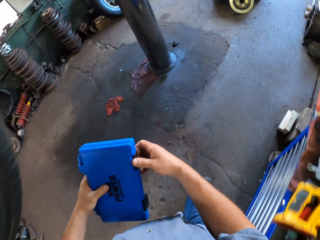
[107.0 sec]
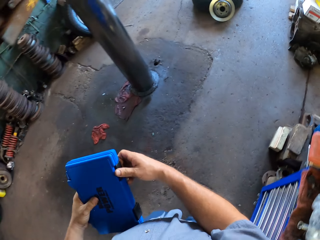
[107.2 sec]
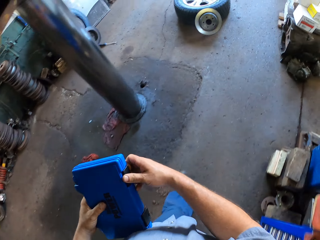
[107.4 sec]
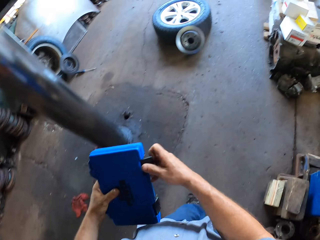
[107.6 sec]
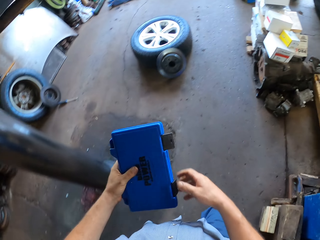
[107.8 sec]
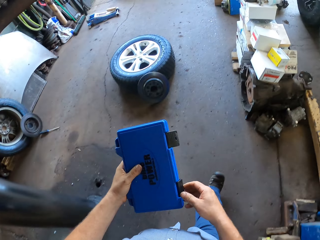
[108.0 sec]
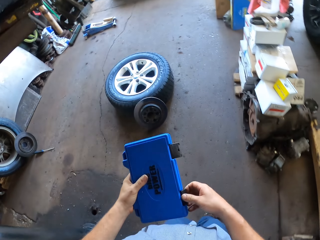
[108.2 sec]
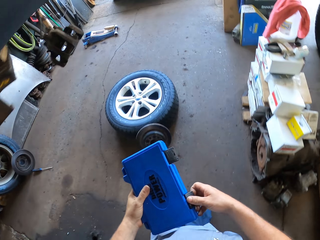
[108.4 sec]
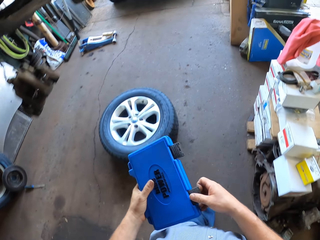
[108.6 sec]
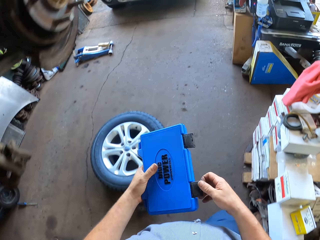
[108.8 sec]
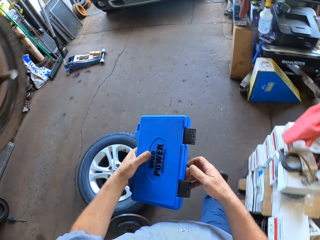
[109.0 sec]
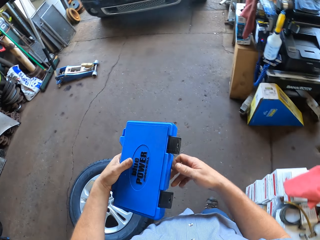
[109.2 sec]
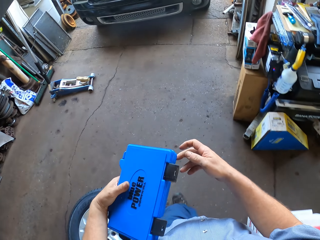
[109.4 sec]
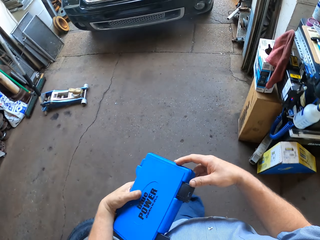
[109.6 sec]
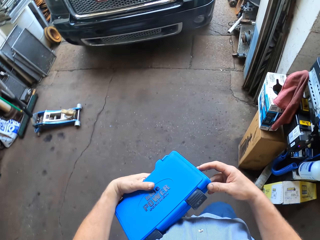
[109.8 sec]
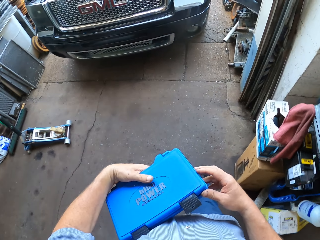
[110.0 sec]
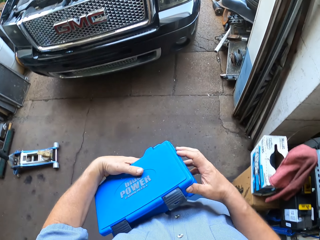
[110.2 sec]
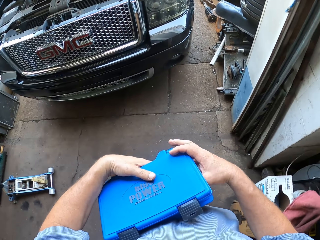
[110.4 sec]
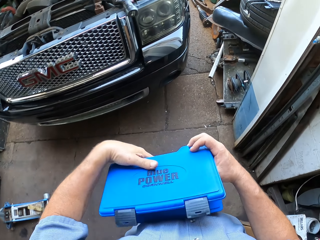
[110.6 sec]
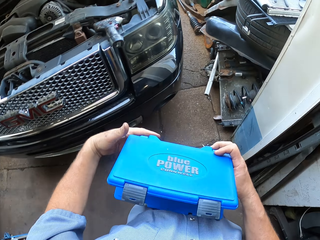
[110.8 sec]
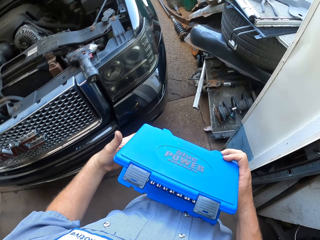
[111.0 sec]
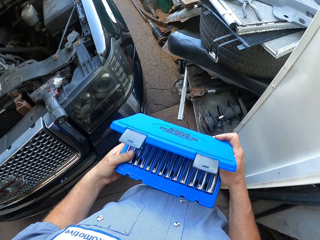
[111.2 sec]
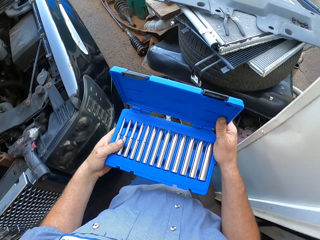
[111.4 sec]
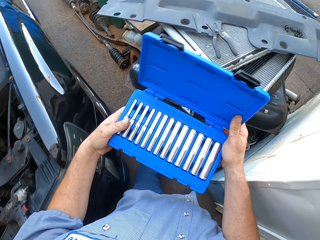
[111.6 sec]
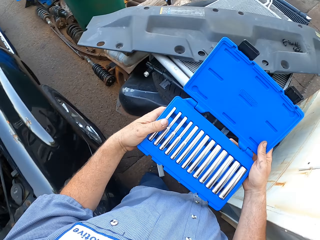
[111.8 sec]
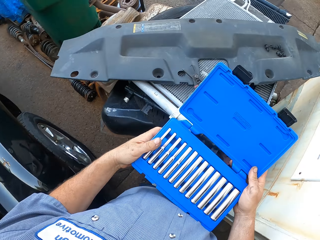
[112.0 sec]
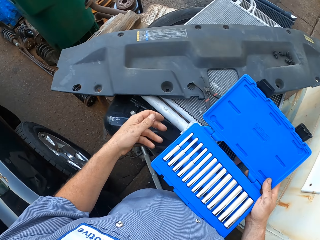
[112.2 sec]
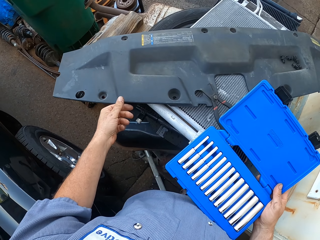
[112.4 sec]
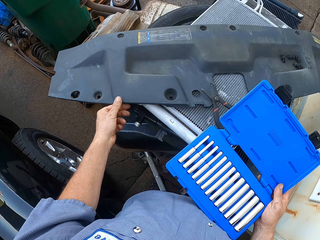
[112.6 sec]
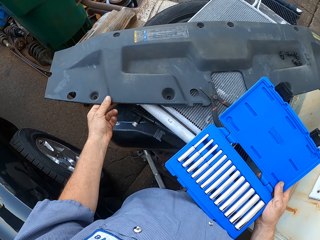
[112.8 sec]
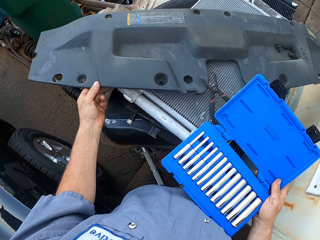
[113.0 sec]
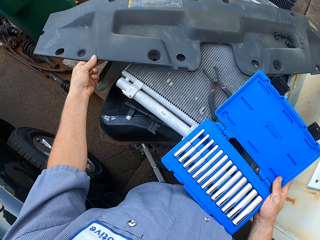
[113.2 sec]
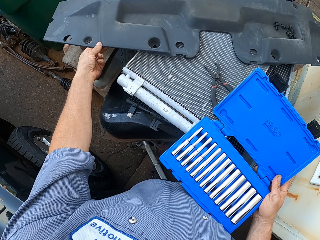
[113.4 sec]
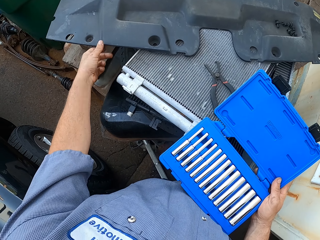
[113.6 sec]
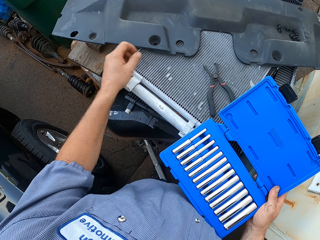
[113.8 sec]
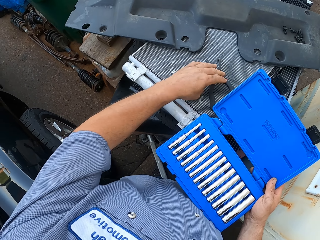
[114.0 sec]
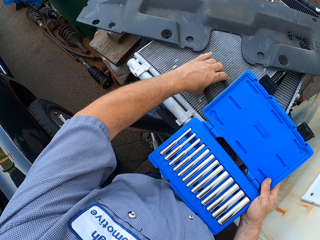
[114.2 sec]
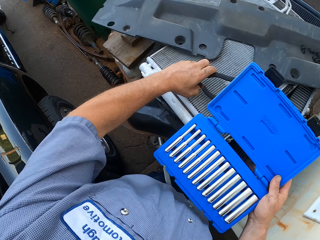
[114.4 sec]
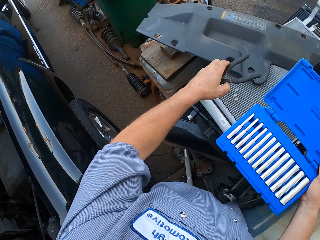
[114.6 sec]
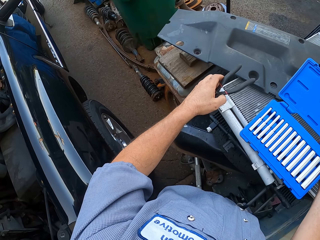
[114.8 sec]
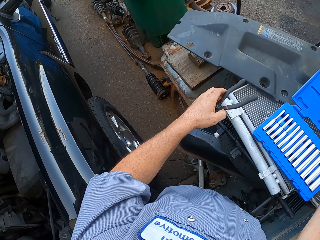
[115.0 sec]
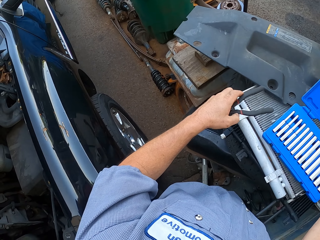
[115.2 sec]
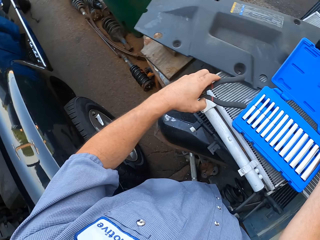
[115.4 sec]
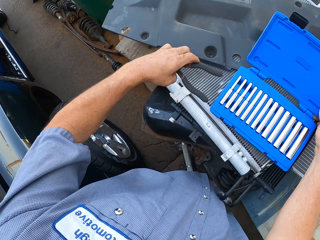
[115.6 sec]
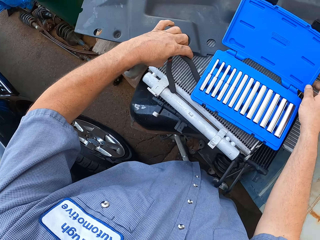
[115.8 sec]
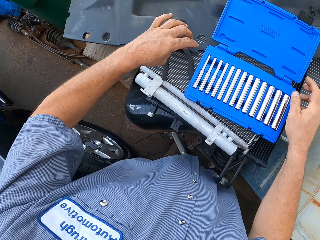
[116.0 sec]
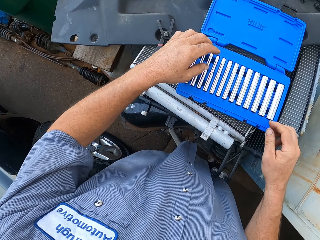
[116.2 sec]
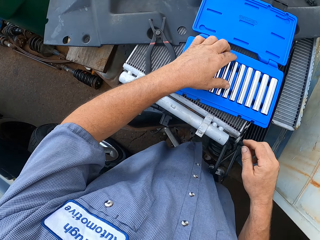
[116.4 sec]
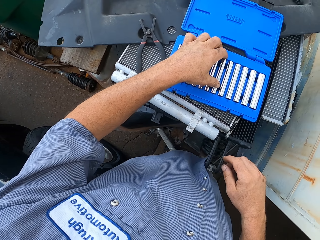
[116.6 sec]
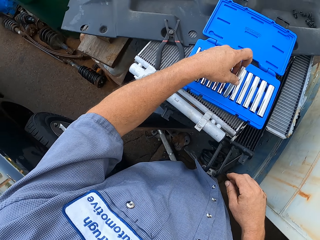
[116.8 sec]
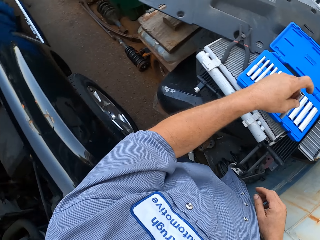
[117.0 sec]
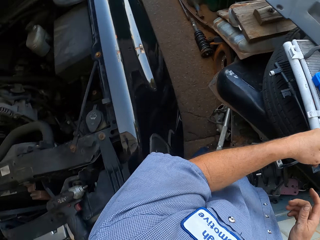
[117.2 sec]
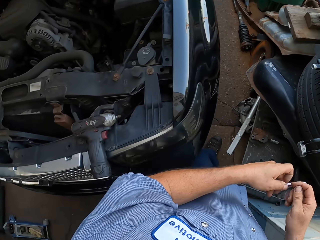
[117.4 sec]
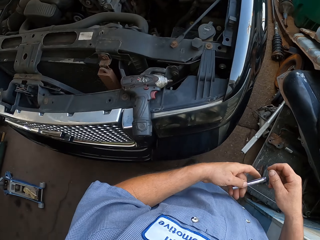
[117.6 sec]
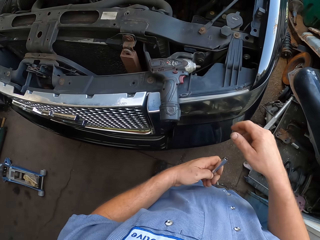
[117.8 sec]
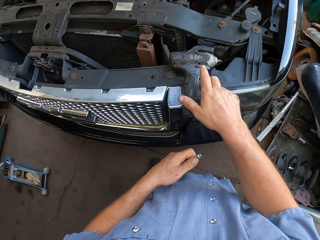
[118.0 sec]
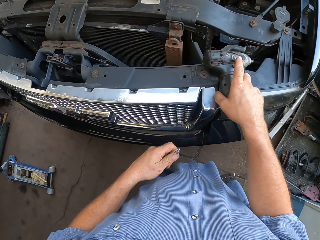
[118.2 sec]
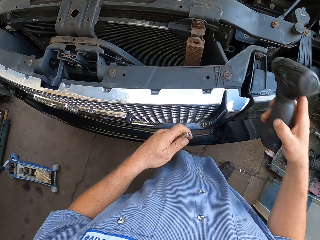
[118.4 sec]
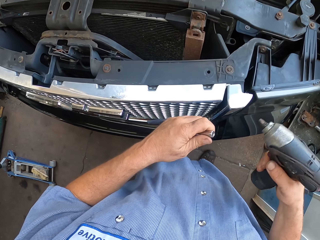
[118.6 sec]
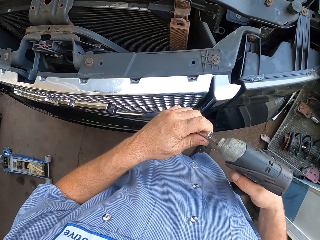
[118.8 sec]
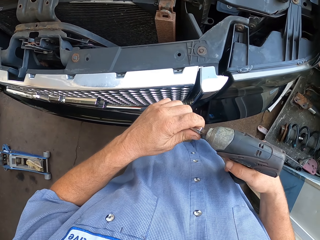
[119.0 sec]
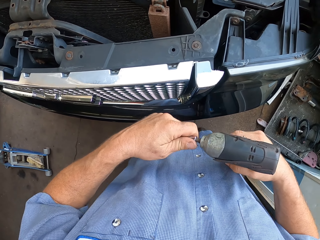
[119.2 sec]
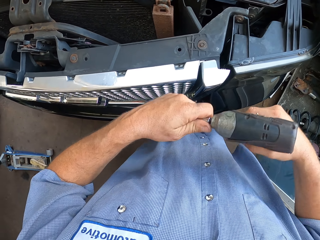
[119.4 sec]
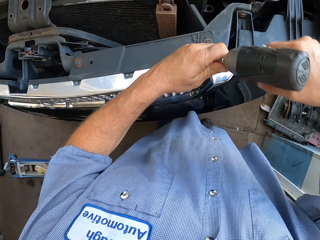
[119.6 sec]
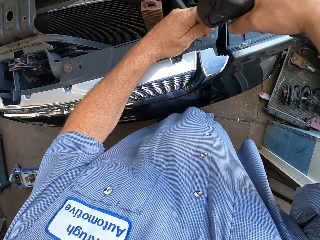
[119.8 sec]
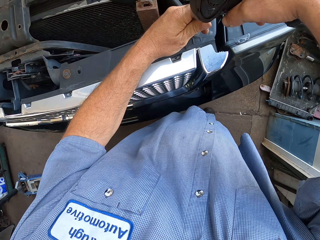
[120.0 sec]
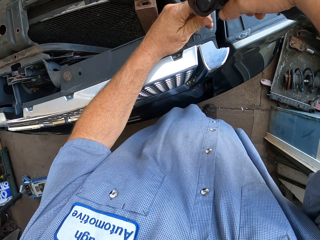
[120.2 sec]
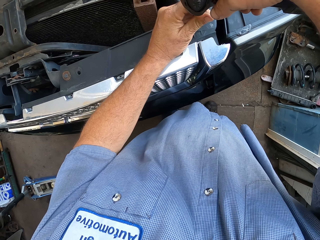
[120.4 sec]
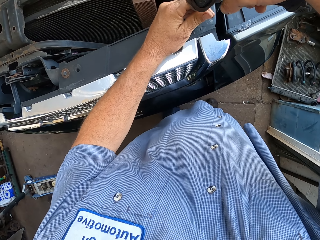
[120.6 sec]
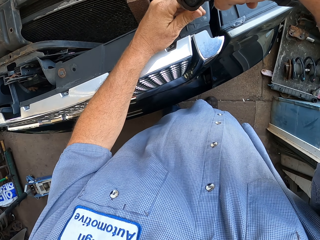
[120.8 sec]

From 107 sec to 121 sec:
The camera wearer opens a plastic box. They move the engine cover. They pick up the pliers. They move the pliers. They place the box on a filter. They place the pliers on the filter. They pick up a rivet from the box. They pick up a drill. They fix the rivet on the drill.

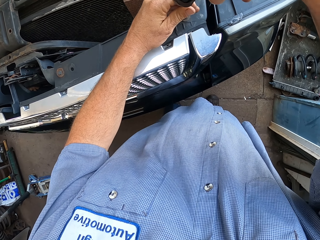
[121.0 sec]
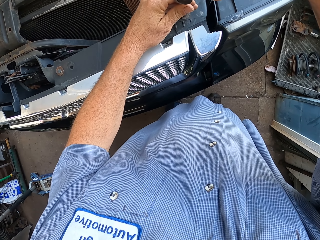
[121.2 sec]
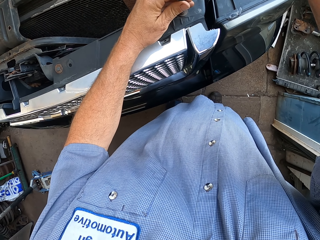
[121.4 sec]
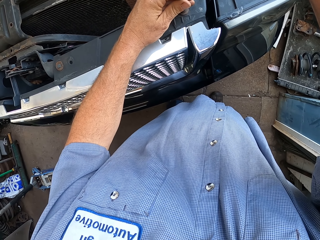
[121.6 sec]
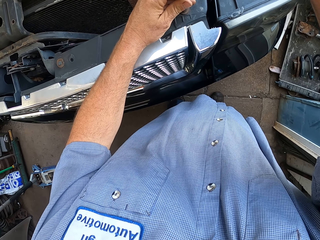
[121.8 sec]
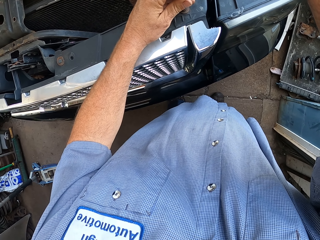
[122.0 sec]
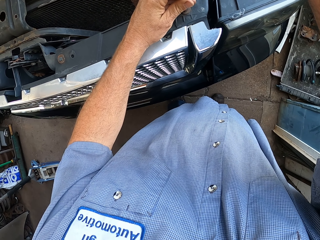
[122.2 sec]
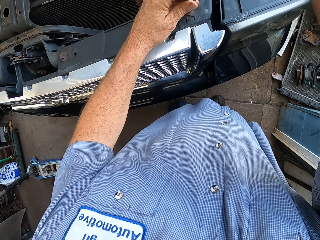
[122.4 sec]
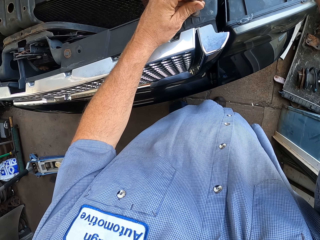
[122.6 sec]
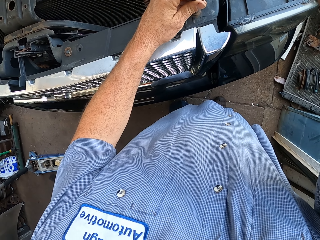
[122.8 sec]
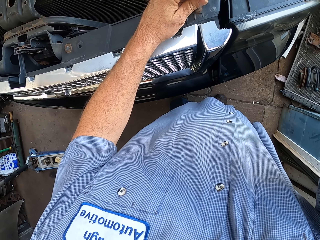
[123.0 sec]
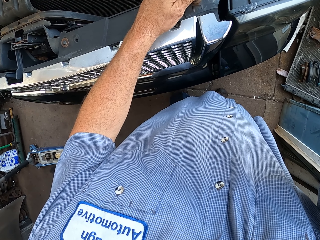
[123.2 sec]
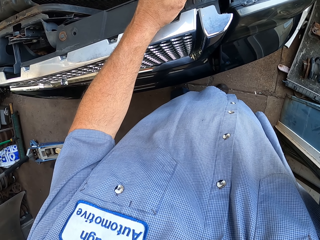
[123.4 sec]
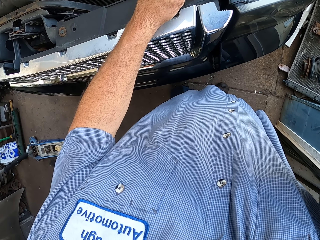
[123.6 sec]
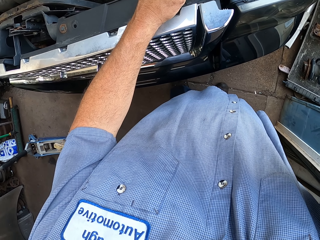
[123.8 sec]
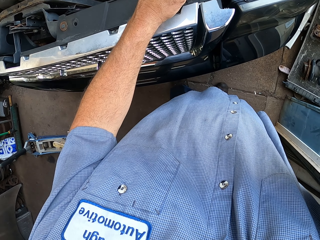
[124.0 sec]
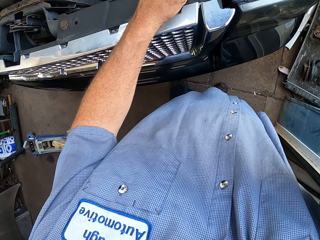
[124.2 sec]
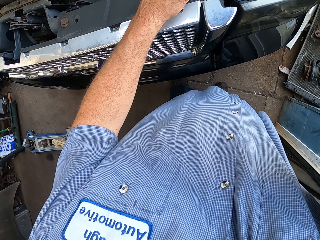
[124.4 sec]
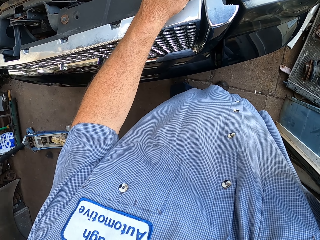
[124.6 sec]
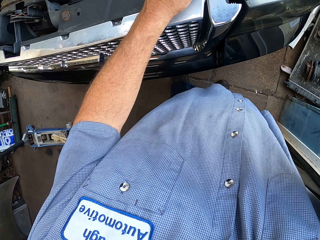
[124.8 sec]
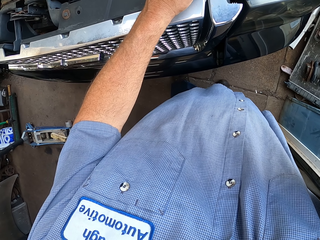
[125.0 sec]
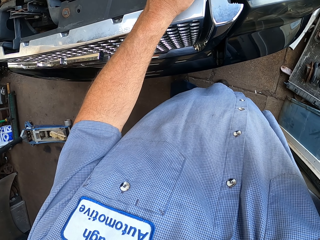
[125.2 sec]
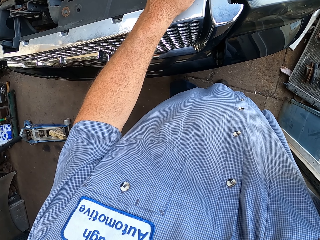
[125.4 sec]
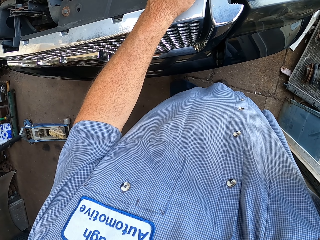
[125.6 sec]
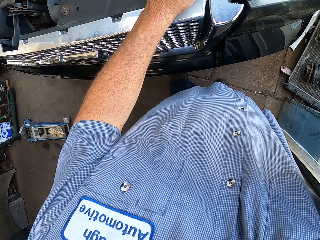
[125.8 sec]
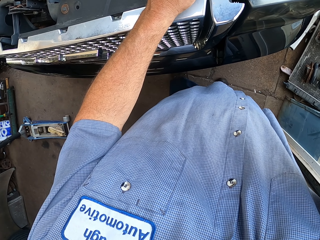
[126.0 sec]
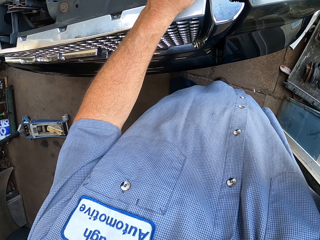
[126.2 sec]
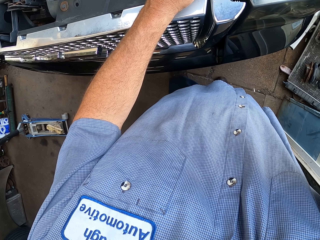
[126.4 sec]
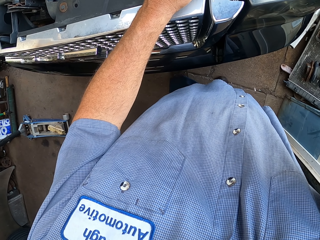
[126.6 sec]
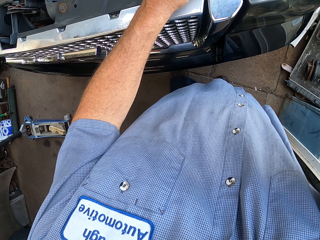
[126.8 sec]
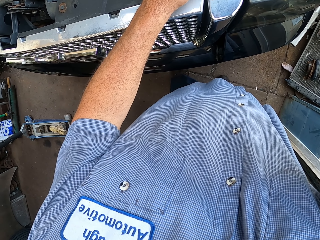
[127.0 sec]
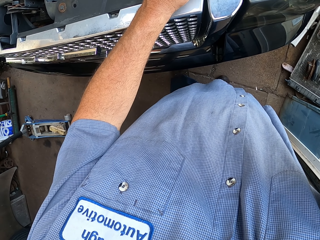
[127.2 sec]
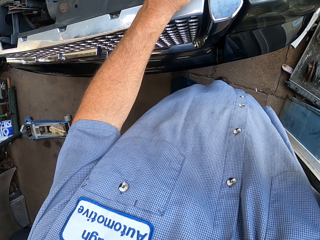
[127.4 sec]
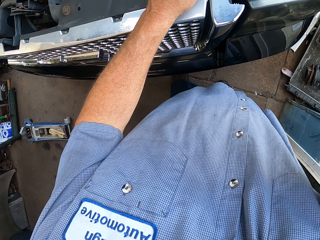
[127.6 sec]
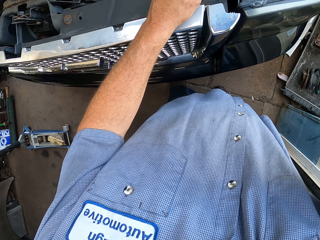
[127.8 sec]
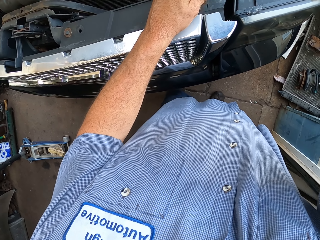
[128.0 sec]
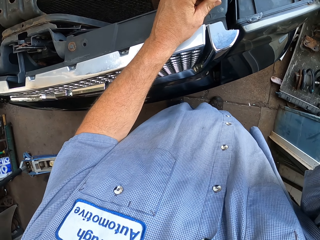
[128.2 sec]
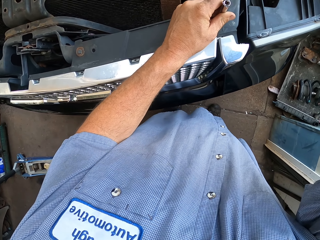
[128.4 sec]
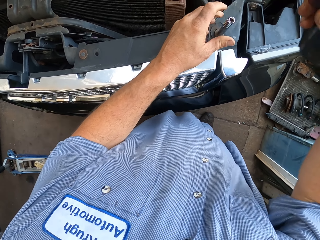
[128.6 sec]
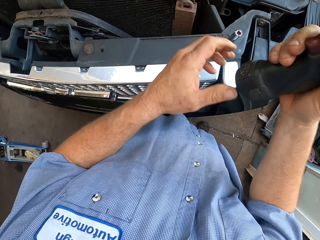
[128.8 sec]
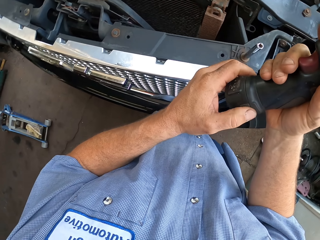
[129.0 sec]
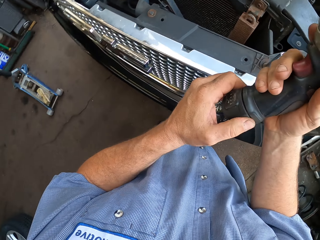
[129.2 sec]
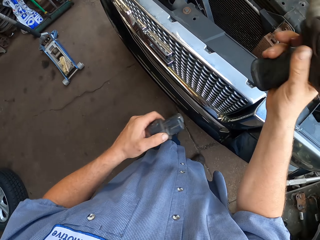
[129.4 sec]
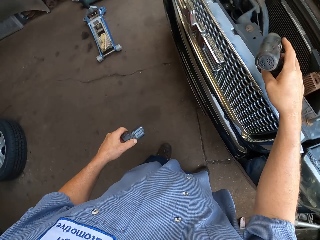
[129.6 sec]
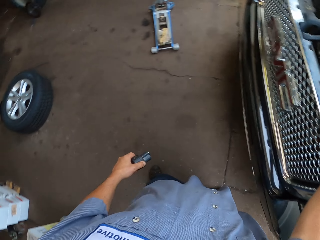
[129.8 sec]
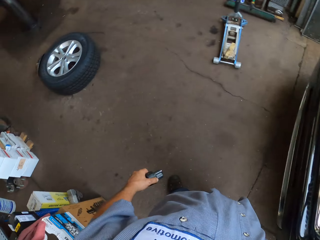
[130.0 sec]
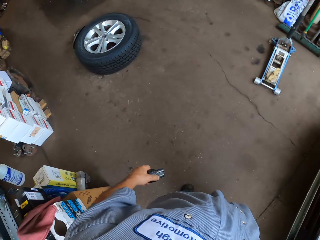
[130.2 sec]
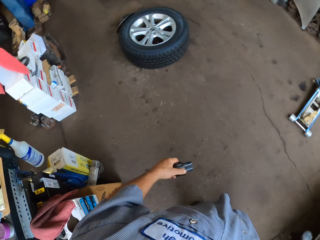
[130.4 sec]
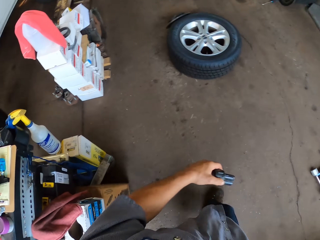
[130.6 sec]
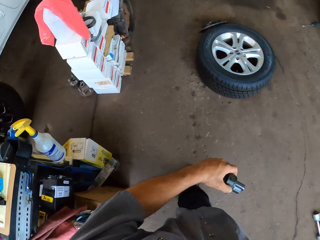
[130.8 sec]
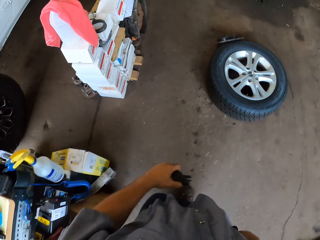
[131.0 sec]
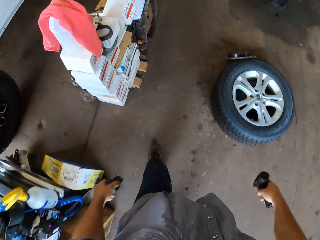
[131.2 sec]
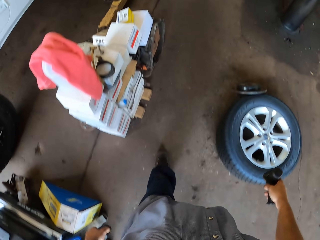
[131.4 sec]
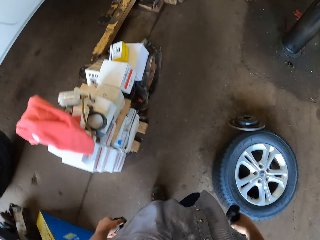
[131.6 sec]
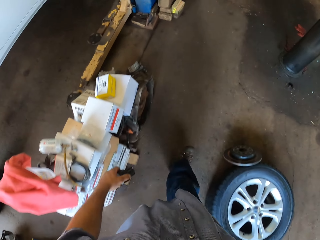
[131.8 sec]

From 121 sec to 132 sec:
The camera wearer drills a nut. They put the drill on the engine. They drill the engine. They remove the drill from the rivet. They remove the battery from the drill. They walk around a garage.
